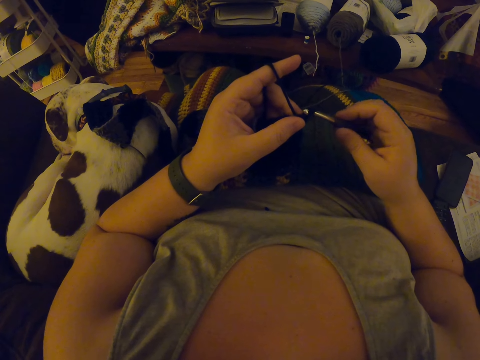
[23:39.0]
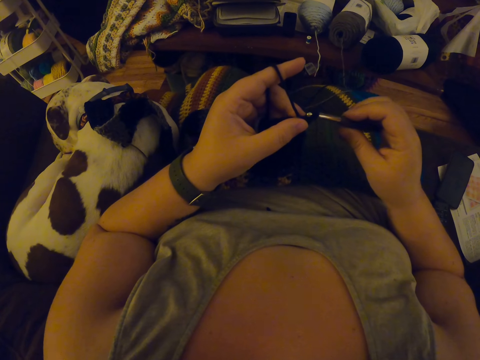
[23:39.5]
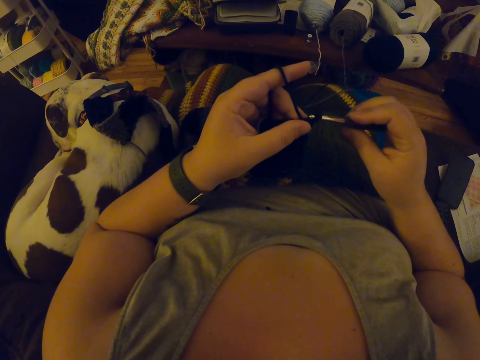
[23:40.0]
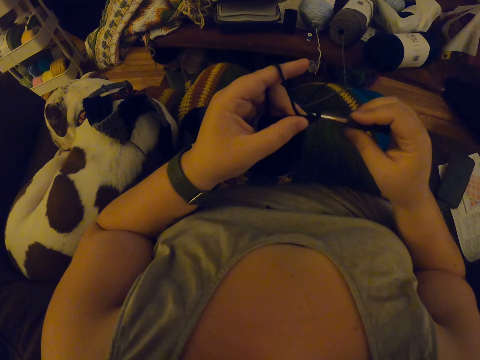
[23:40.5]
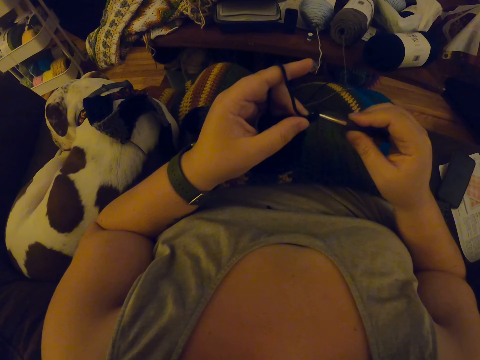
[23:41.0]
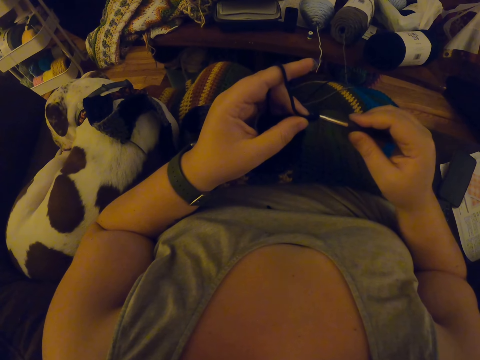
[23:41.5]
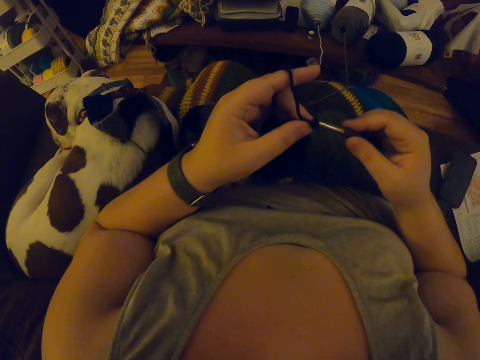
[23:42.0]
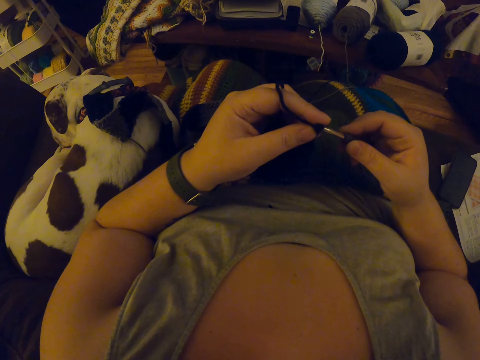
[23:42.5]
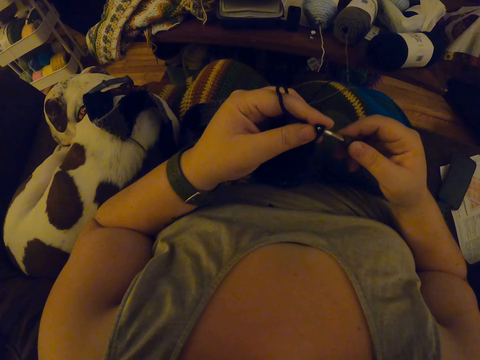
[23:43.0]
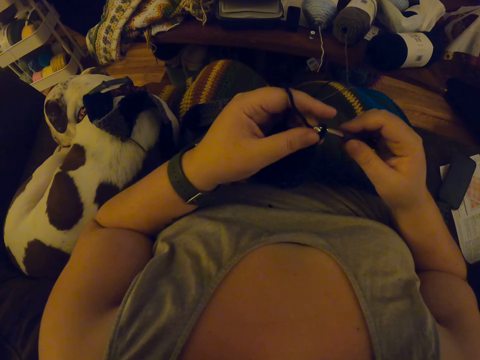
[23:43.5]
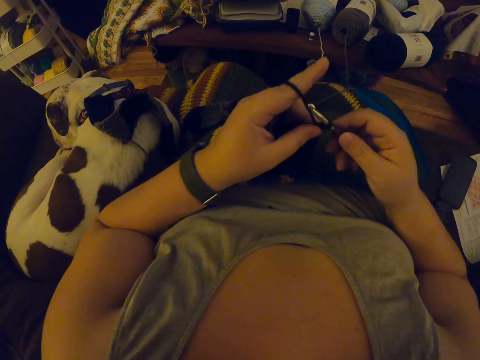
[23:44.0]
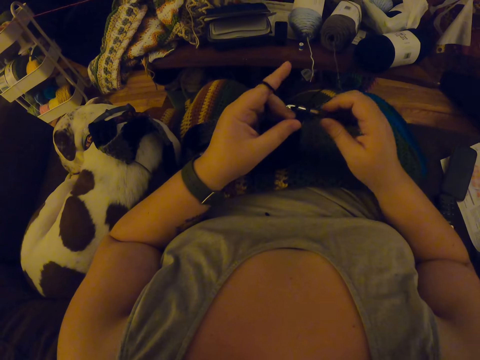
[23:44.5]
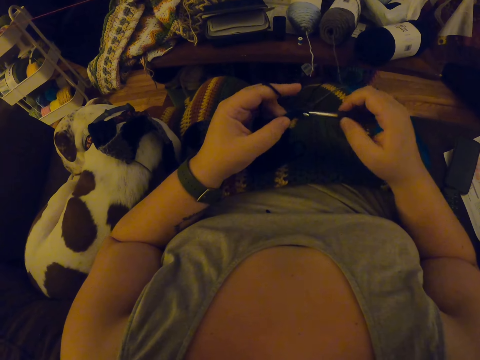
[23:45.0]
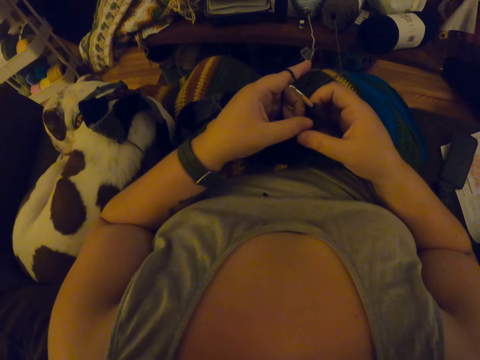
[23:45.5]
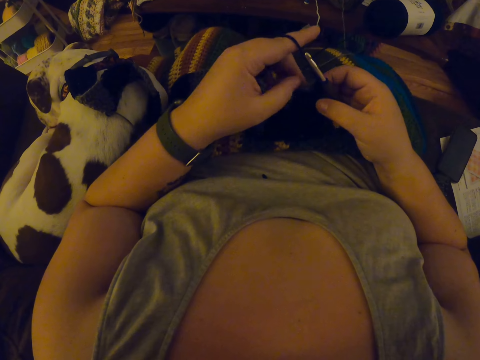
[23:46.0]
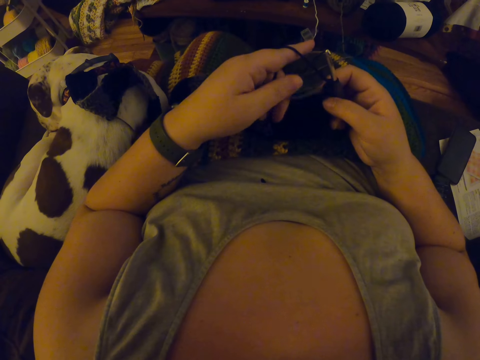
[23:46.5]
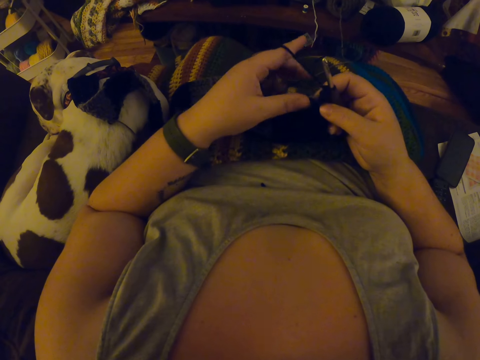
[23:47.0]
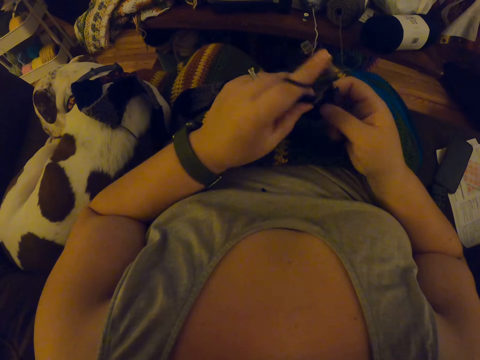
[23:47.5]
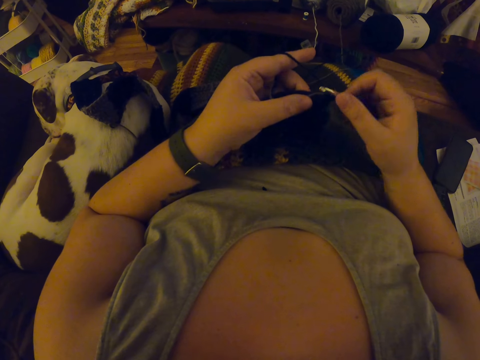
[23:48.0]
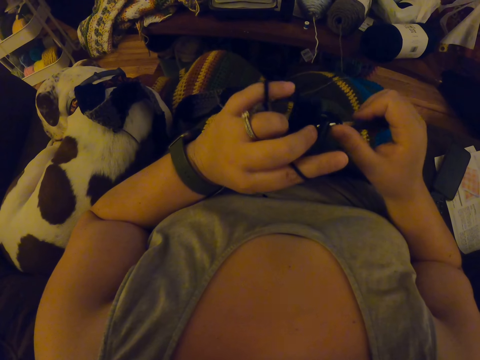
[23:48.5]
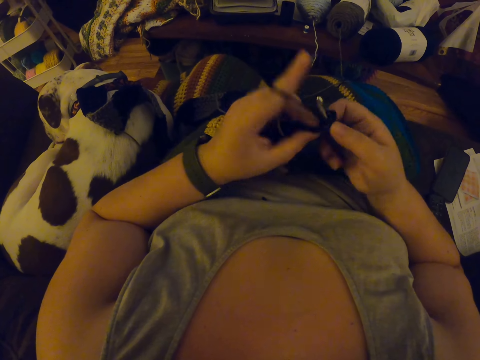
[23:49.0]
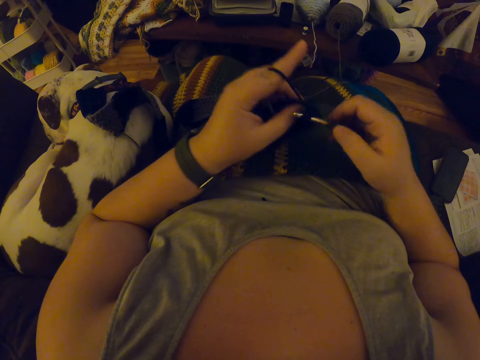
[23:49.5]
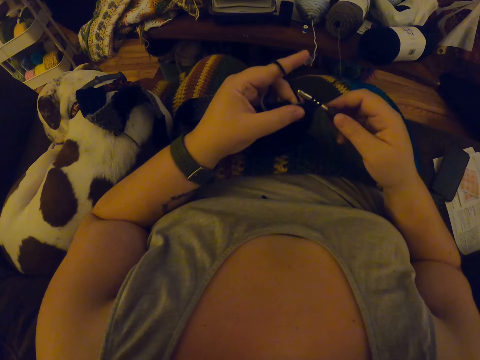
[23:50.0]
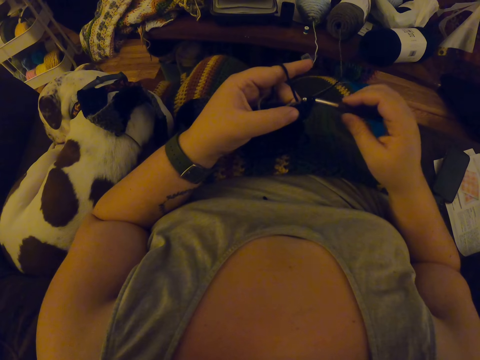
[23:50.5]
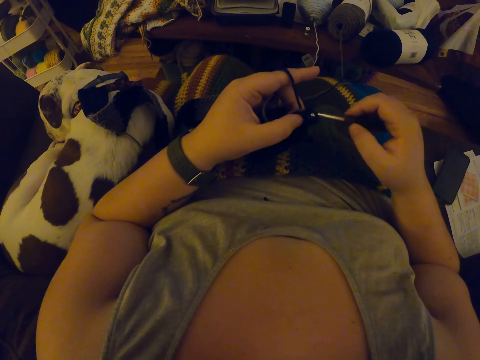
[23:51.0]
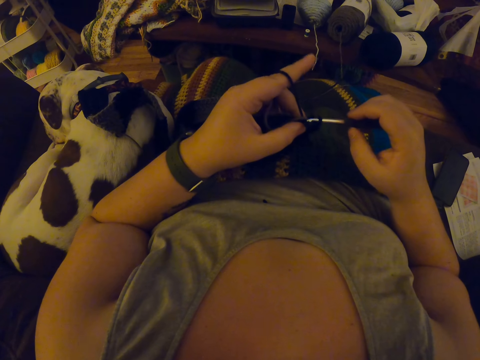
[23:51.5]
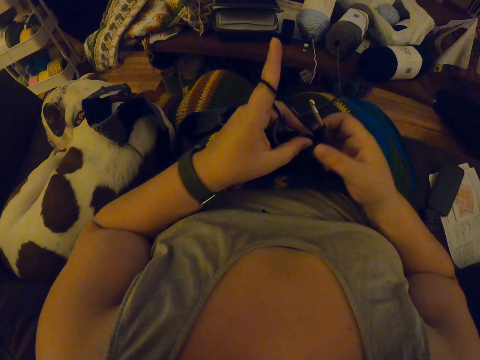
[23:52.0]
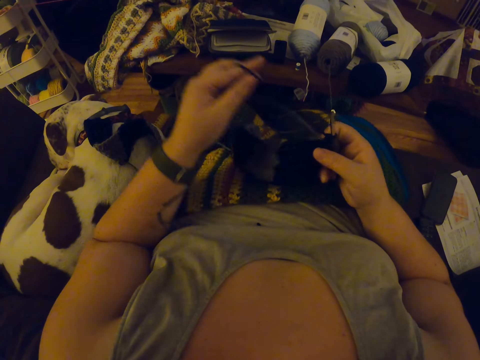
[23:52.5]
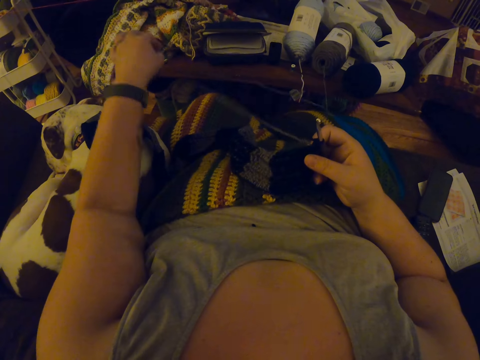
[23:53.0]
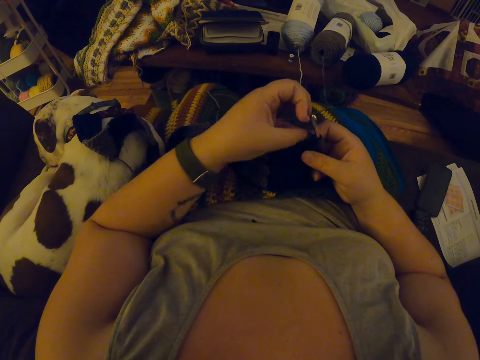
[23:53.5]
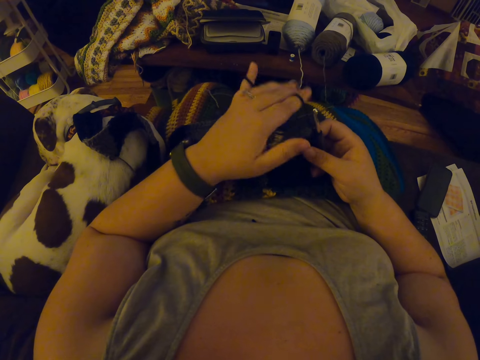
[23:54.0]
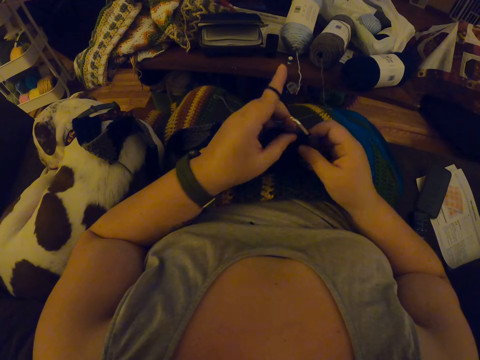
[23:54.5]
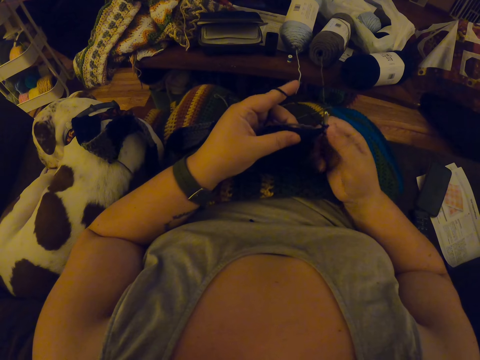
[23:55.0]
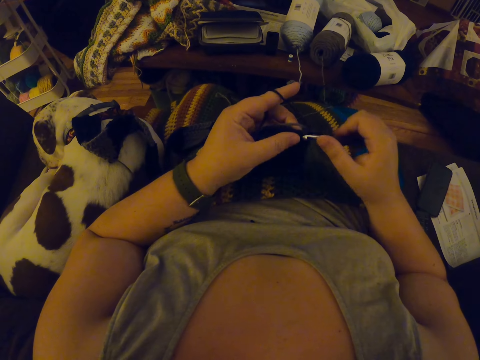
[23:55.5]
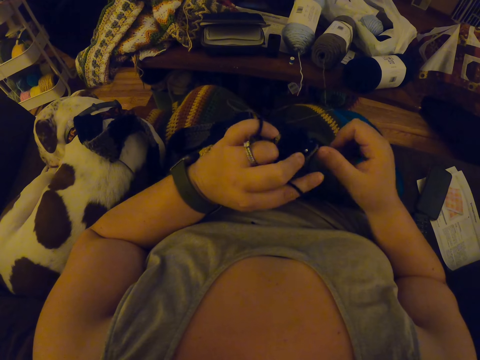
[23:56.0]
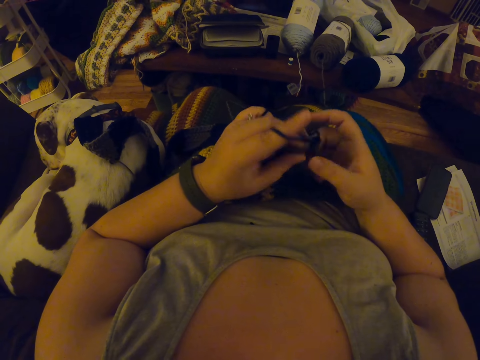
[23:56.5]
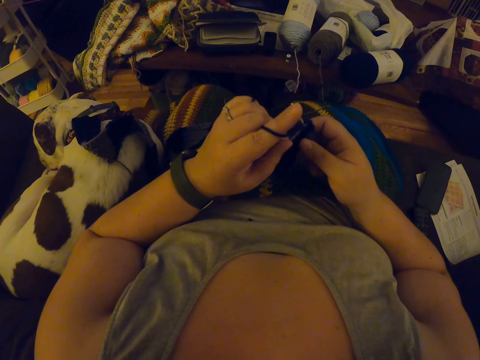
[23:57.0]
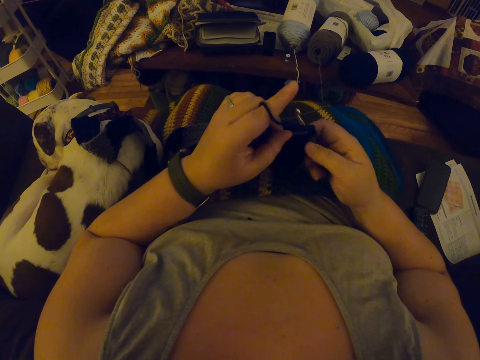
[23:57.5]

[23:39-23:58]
The camera wearer adjusts a piece of knitted fabric on a lap. They knit the piece of fabric with a knitting needle. They pull out a knitting thread from the piece of knitted fabric. They coil the knitting thread on a finger. They knit the piece of fabric with the knitting needle.

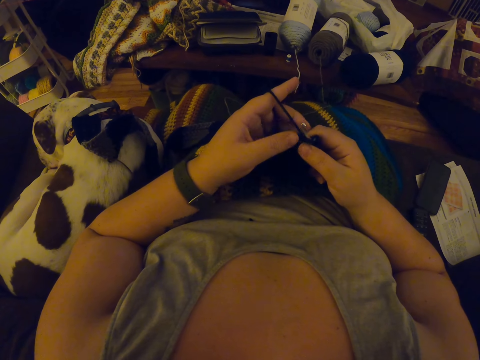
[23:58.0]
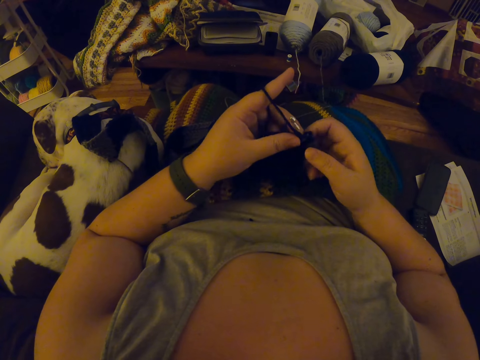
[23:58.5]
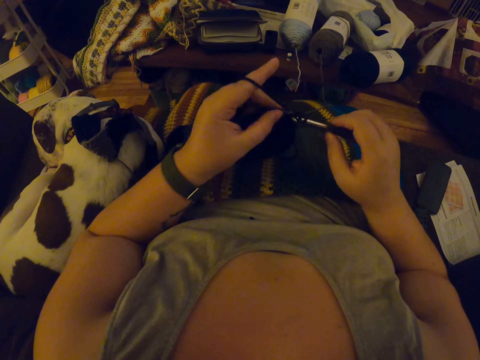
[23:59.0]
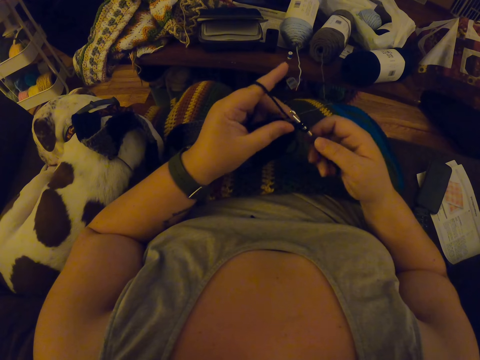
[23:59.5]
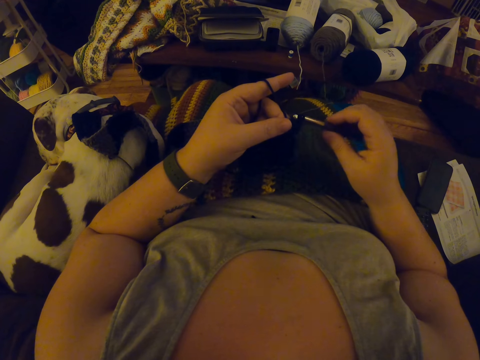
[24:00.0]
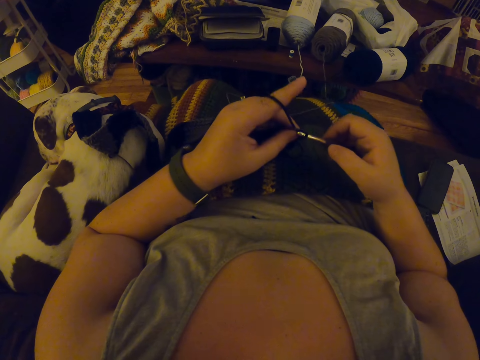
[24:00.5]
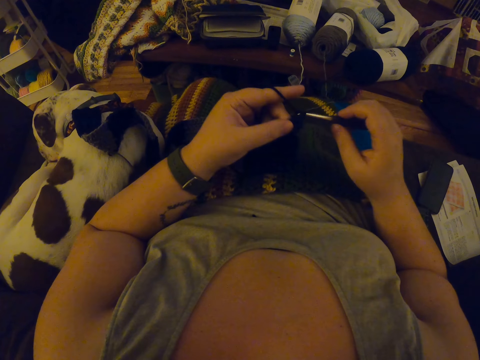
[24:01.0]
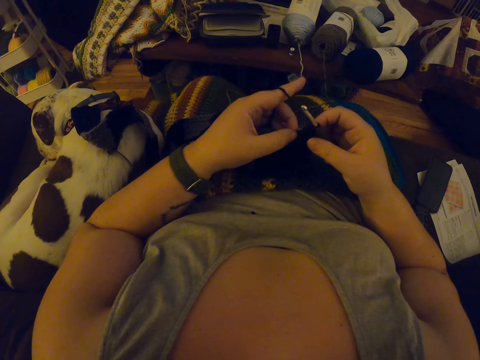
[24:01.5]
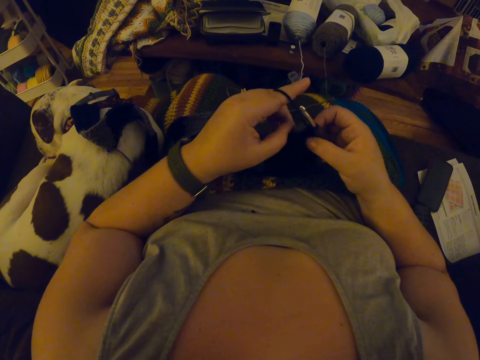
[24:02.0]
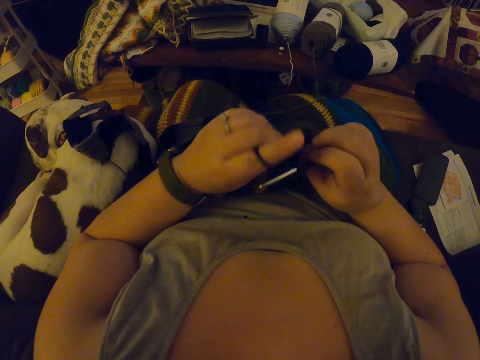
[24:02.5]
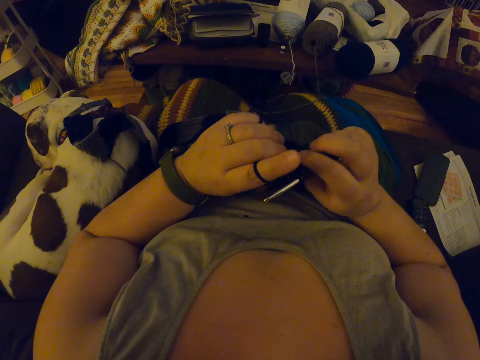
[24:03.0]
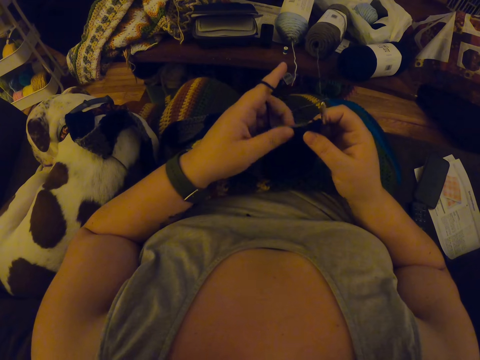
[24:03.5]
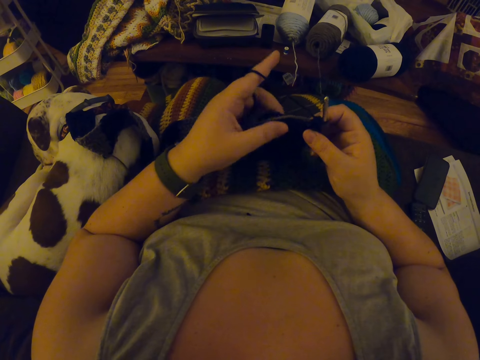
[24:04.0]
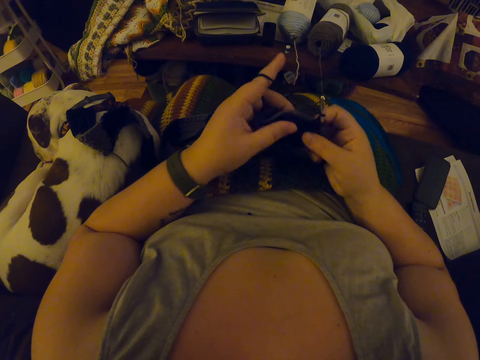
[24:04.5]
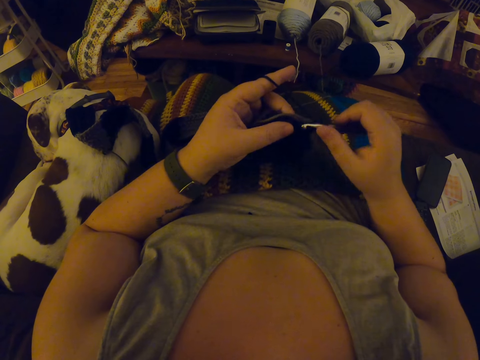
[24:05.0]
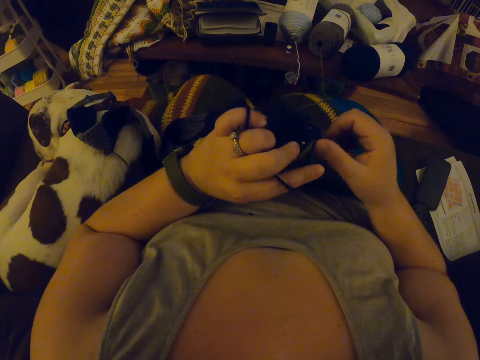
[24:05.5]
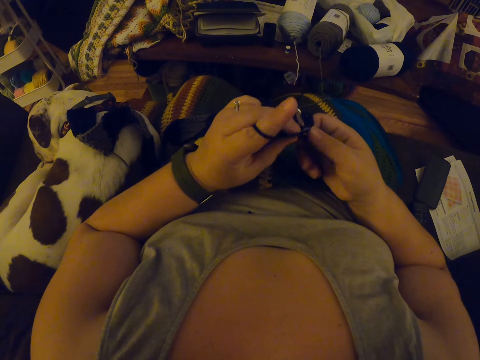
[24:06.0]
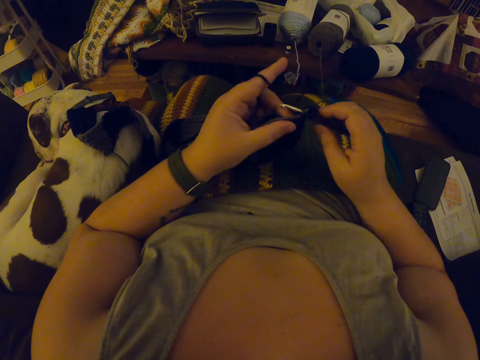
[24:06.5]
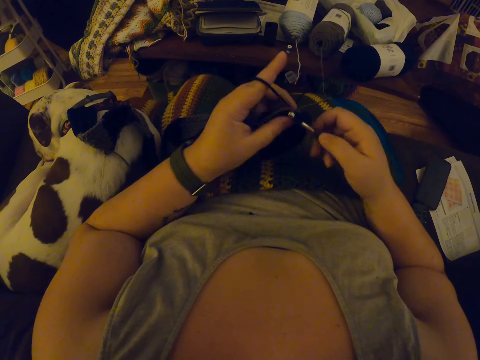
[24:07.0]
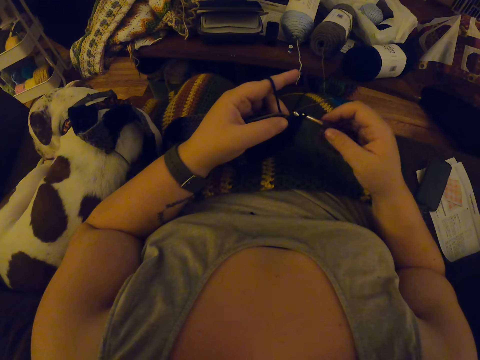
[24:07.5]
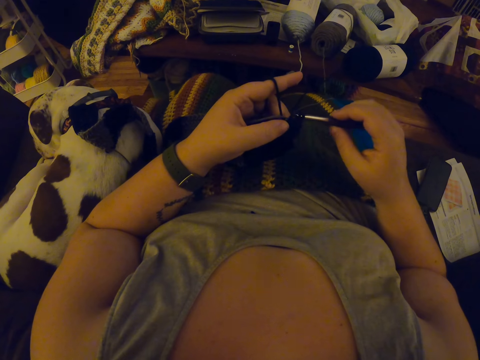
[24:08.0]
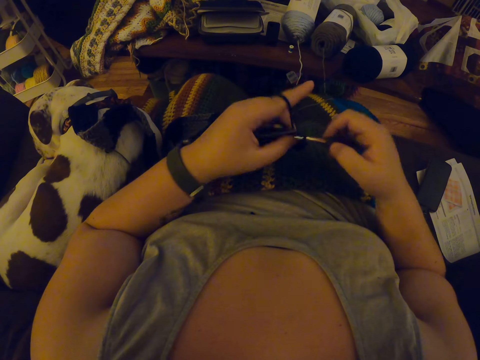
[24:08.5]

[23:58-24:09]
The camera wearer adjusts a piece of knitted fabric on a lap. They knit the piece of fabric with a knitting needle.
